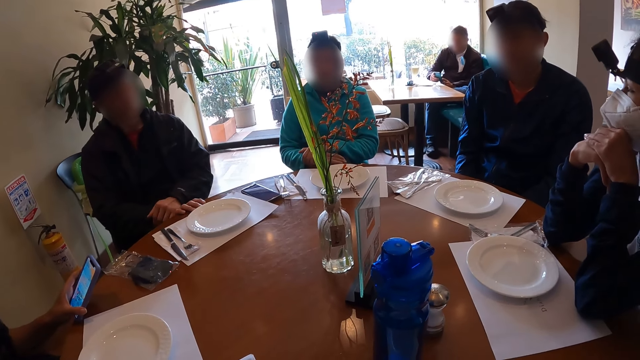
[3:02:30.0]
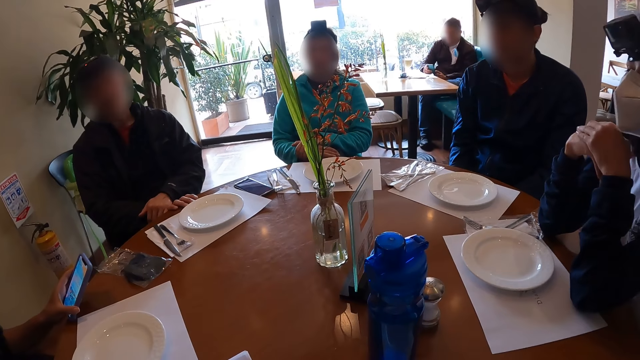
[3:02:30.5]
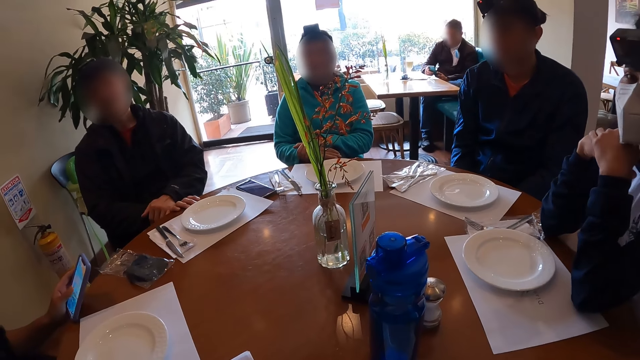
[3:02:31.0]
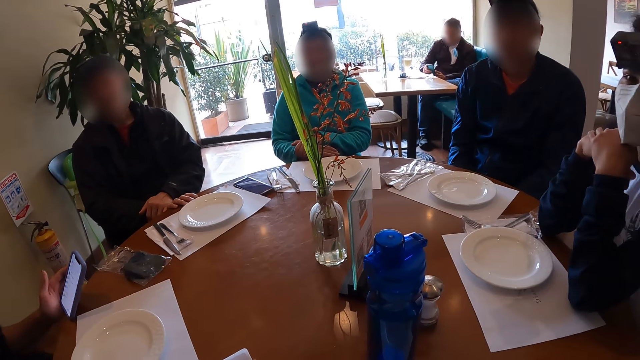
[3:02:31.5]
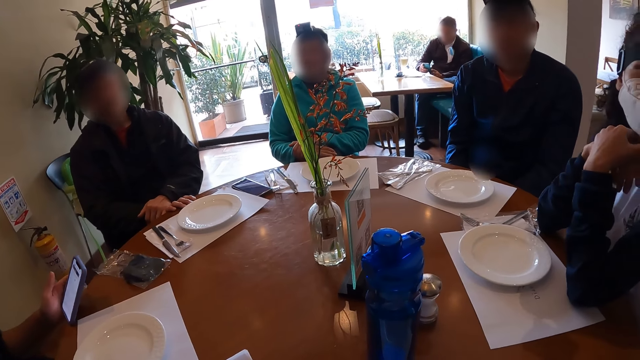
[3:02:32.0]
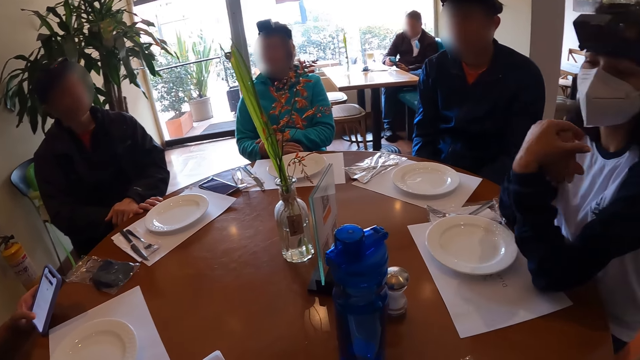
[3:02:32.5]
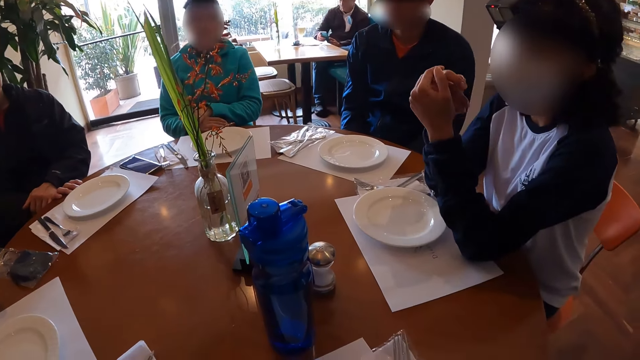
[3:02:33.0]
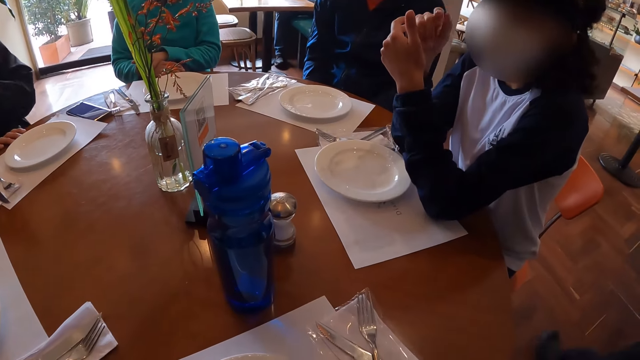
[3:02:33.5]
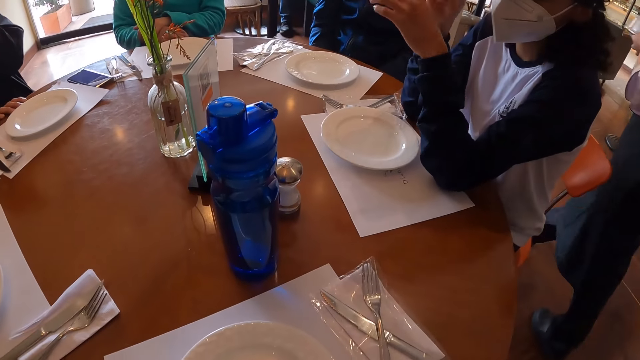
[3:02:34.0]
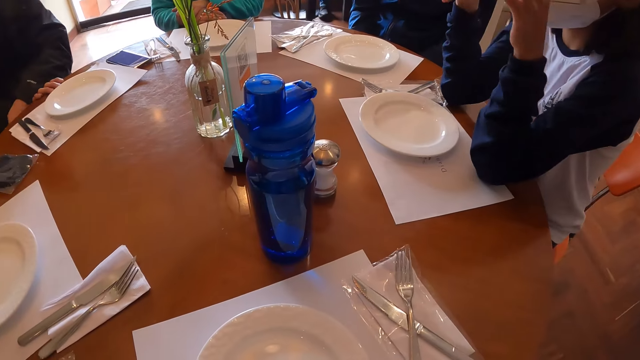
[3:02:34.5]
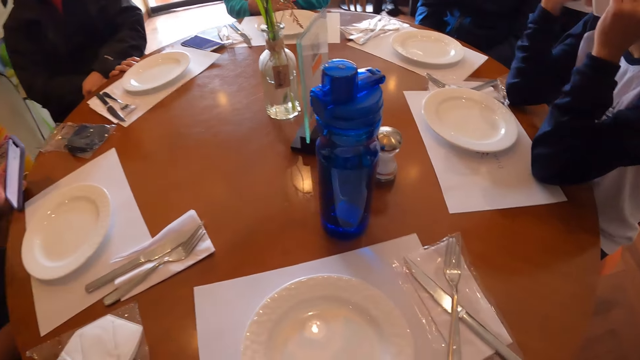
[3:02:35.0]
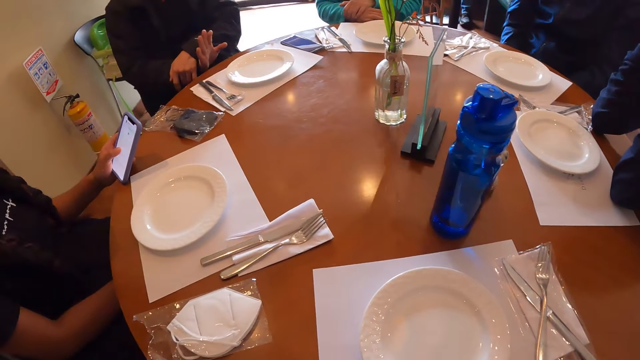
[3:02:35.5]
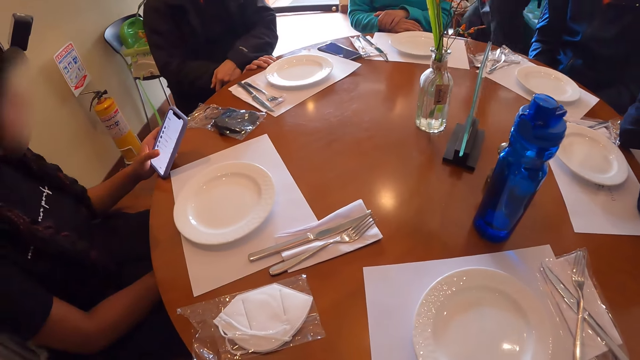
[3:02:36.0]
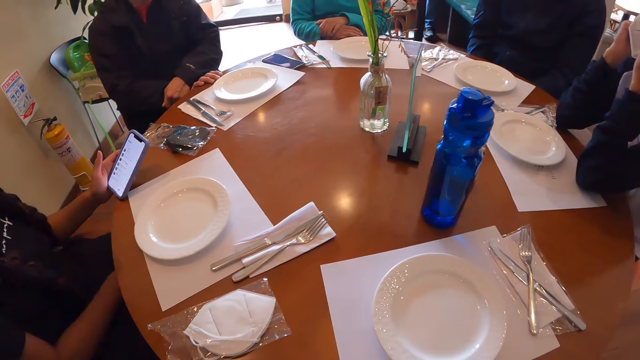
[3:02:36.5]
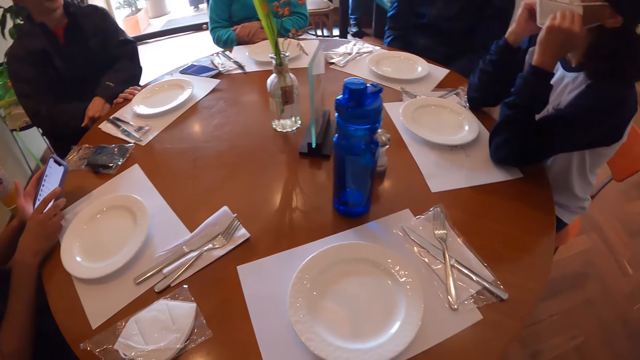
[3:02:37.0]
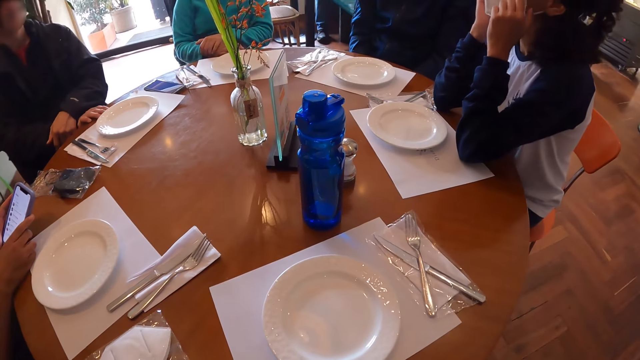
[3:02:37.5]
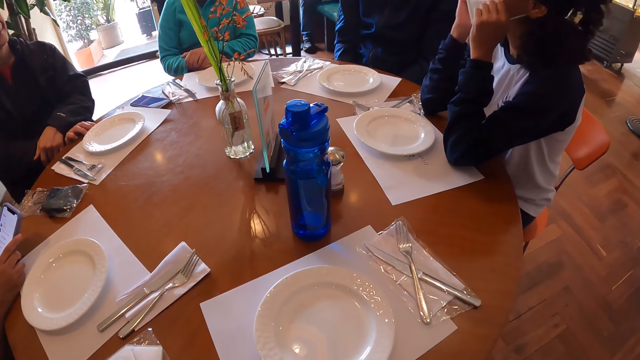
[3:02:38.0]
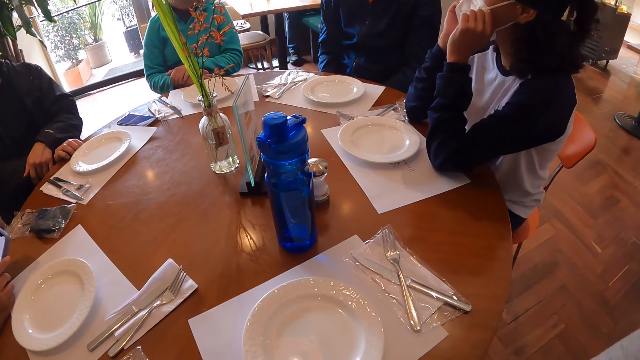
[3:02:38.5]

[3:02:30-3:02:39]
The woman operates the phone with her left hand. The man gesticulates with his right hand. The man interacts with another woman. The first woman holds the phone with both hands.

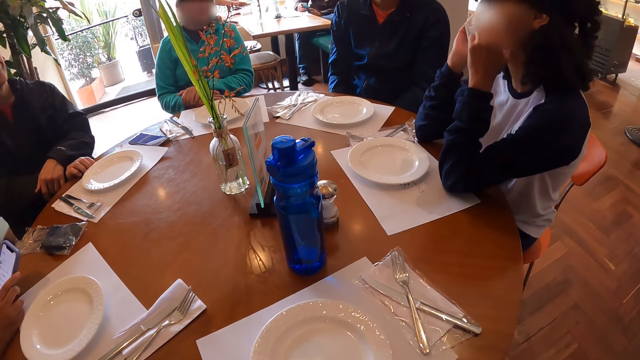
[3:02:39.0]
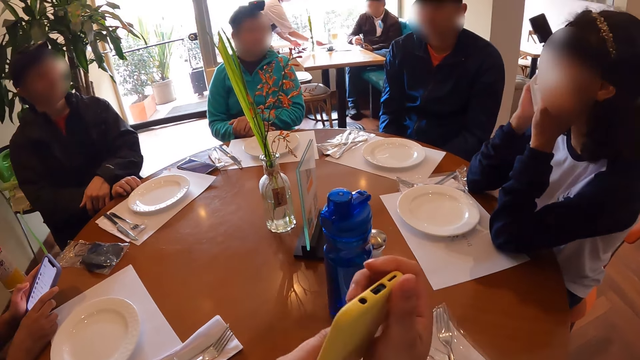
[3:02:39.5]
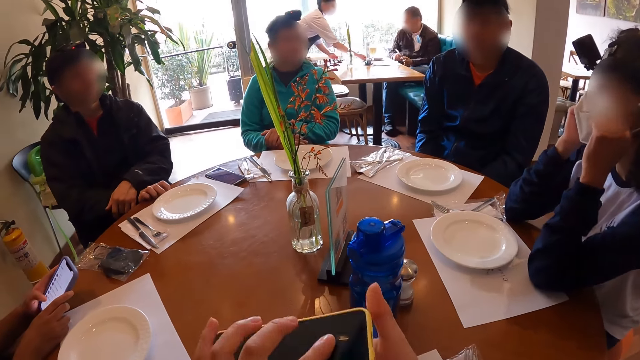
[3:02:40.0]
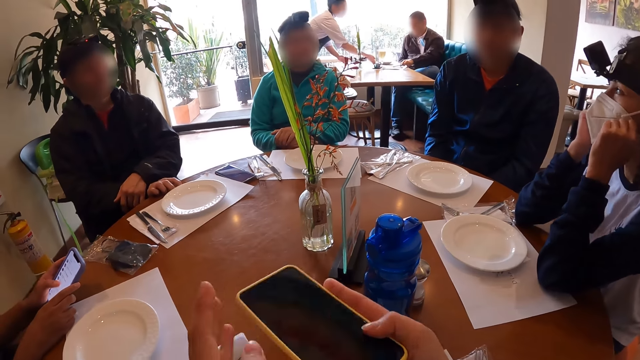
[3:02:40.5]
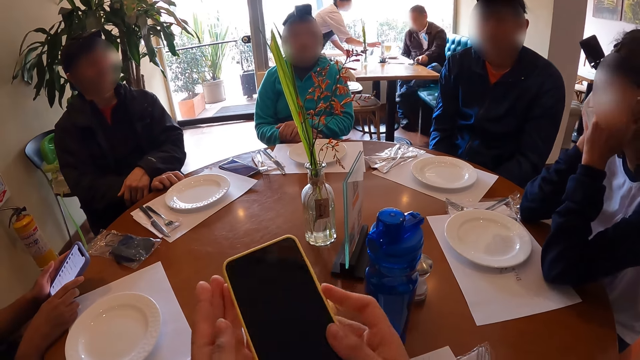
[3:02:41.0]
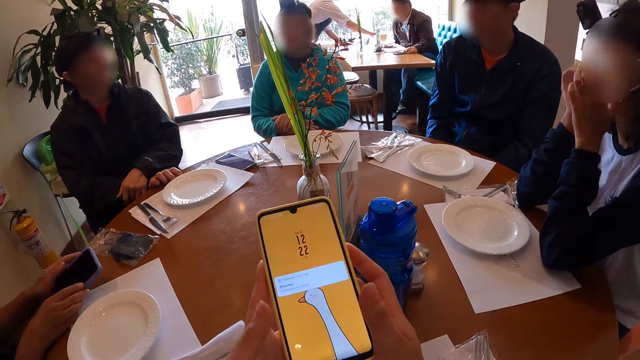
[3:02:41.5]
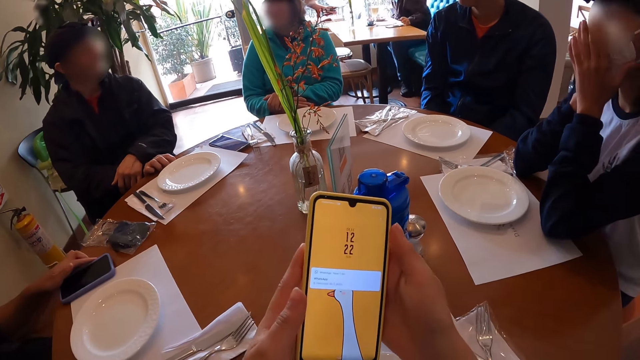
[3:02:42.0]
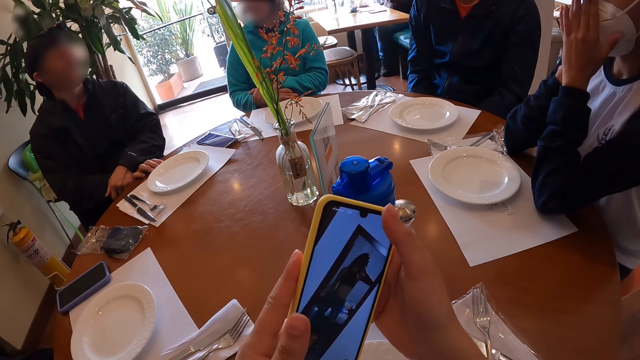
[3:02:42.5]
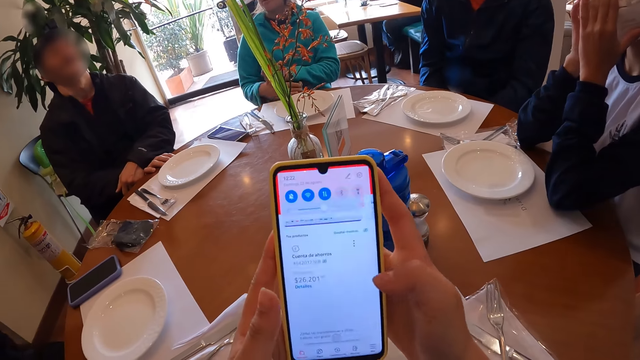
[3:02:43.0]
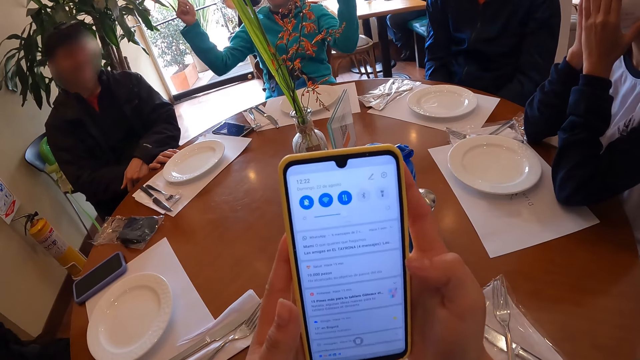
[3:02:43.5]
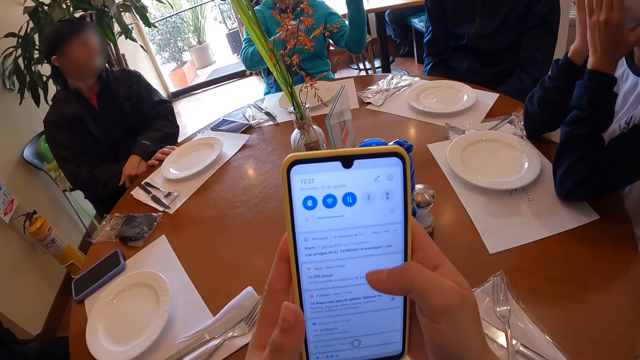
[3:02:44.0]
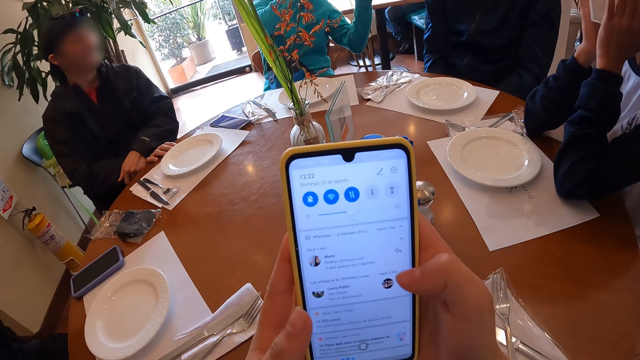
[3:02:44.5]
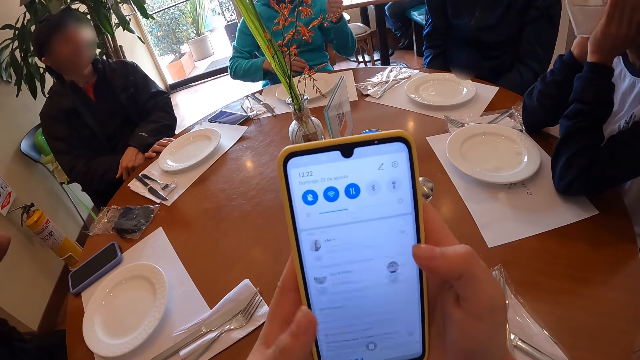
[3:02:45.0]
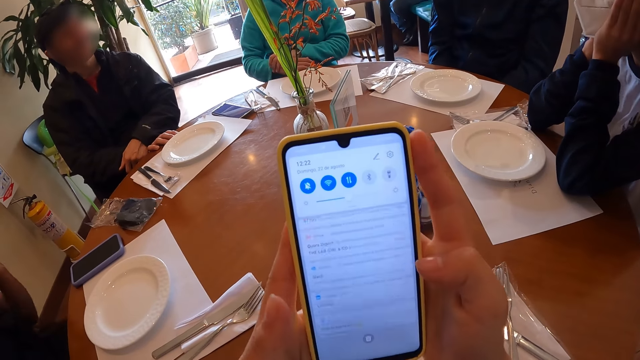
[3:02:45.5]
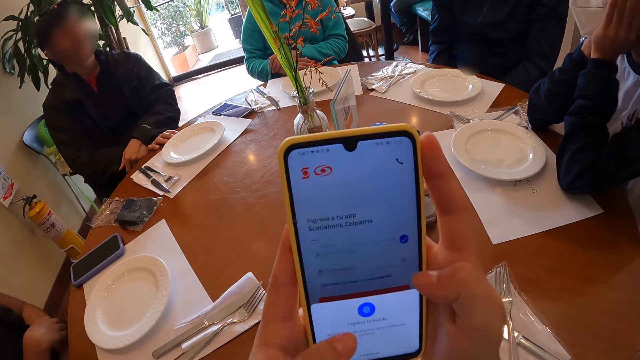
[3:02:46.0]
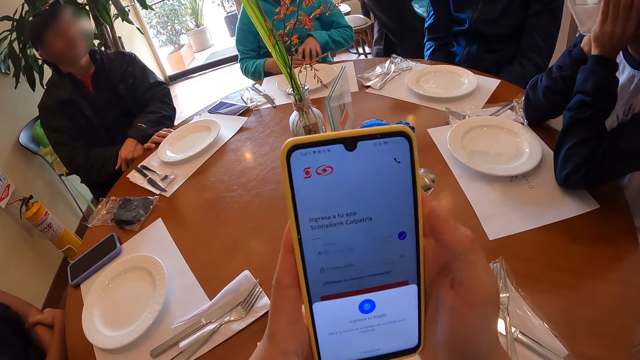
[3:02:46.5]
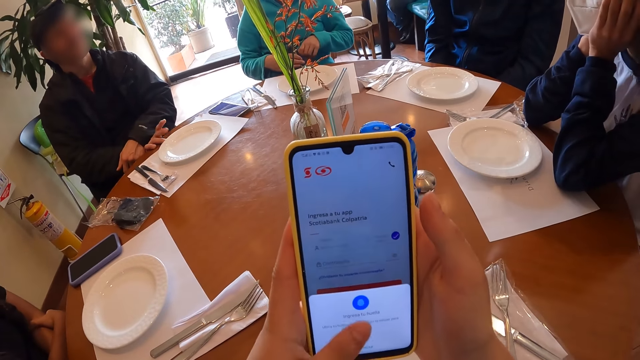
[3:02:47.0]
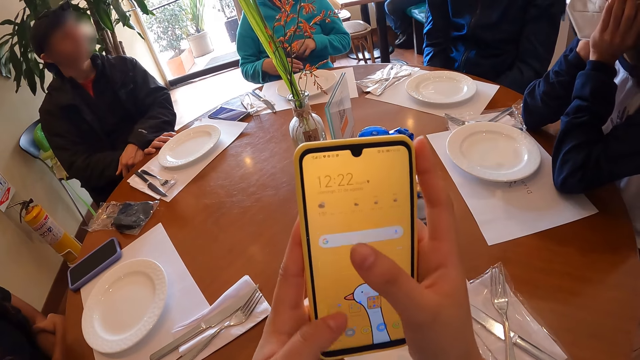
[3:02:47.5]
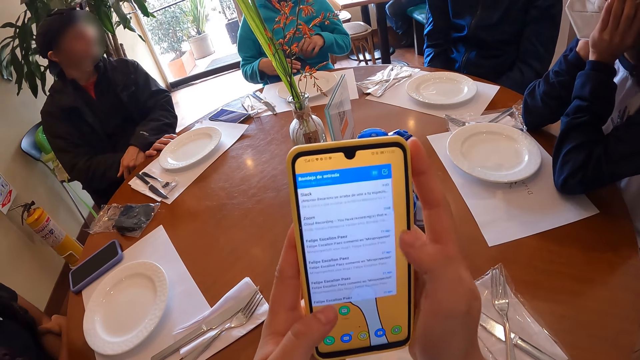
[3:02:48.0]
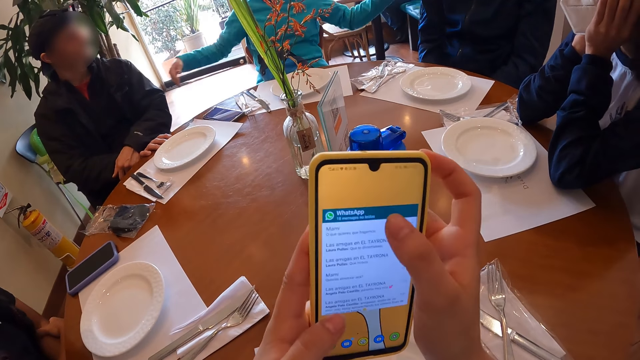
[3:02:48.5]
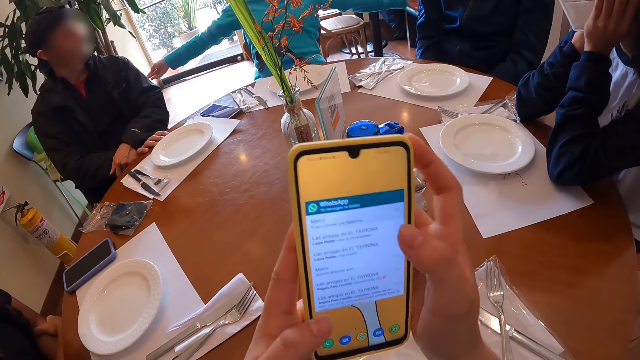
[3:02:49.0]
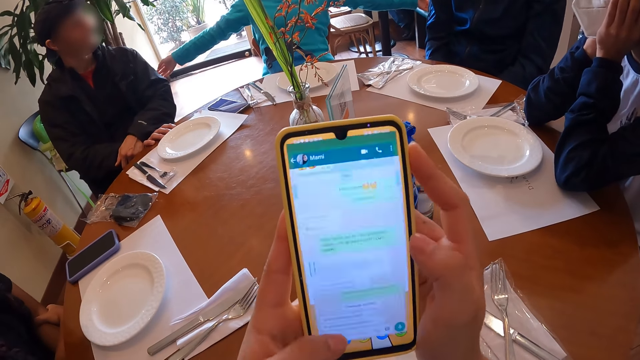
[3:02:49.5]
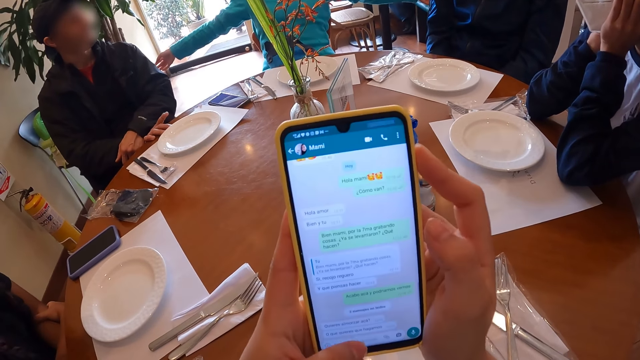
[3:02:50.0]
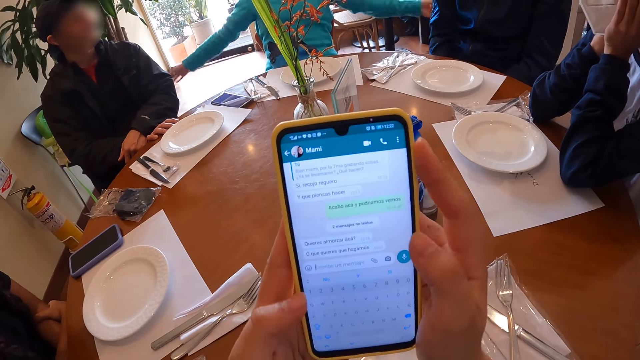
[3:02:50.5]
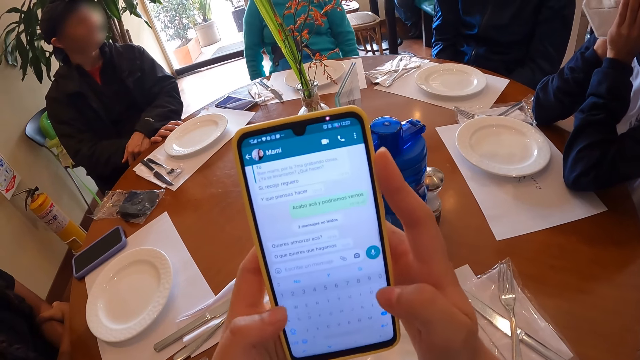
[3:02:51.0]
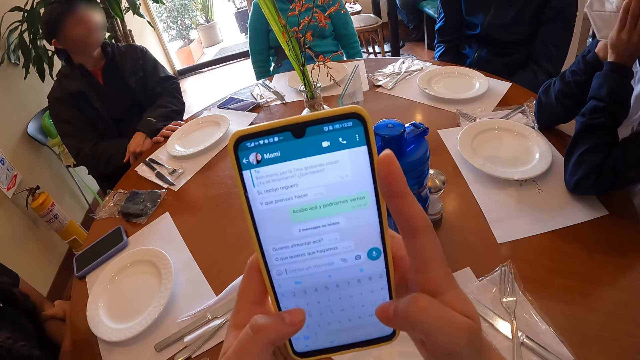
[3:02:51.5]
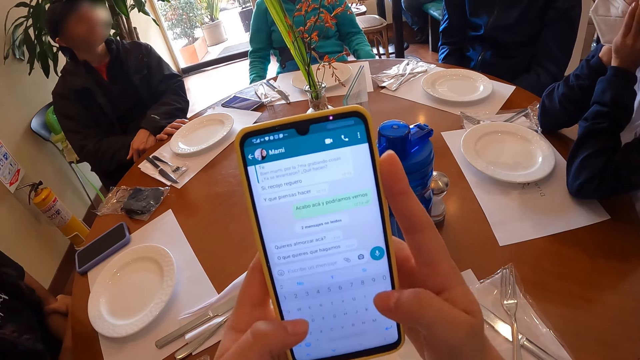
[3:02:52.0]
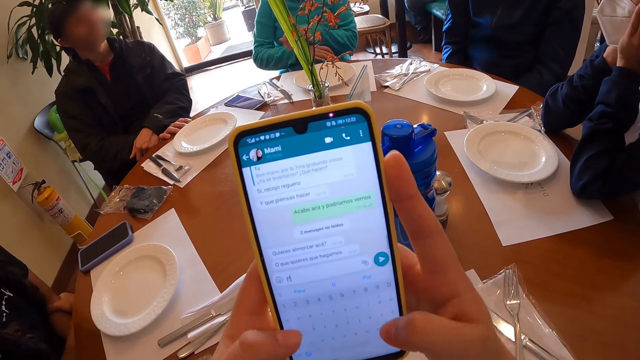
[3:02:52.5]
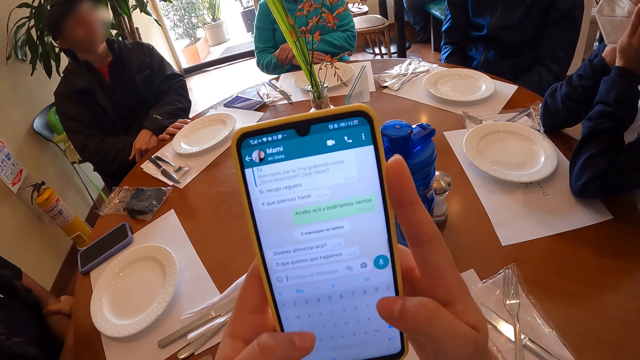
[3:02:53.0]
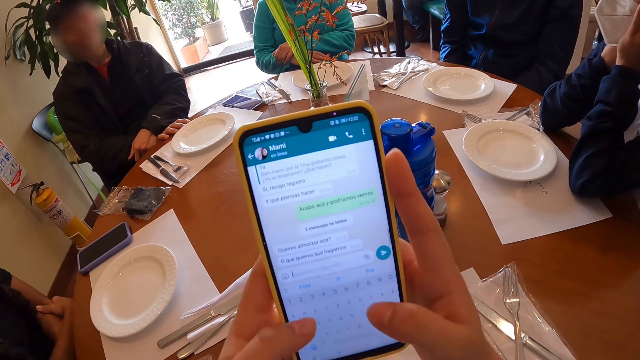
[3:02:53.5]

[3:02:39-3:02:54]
The camera wearer holds a phone in her hands. The man interacts with the camera wearer and the other people. The camera wearer operates the phone in her hands. The woman puts the phone in her left hand on the table. Another woman interacts with the camera wearer and the other people. The other woman gesticulates with her hands.
